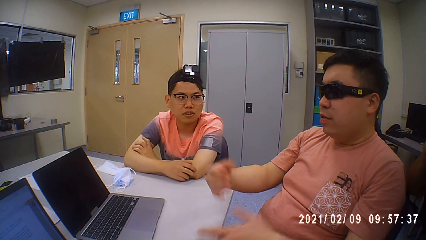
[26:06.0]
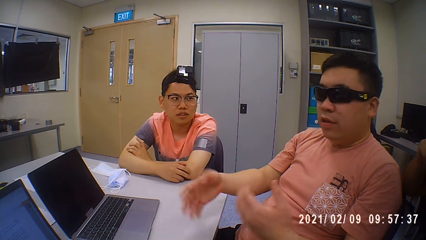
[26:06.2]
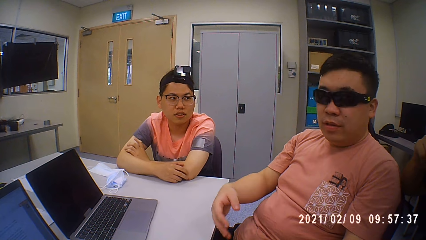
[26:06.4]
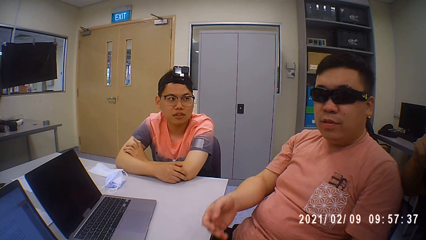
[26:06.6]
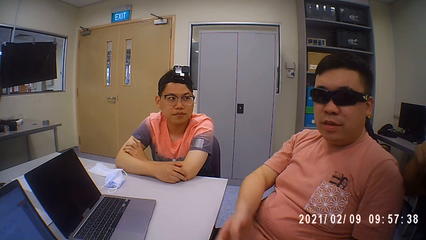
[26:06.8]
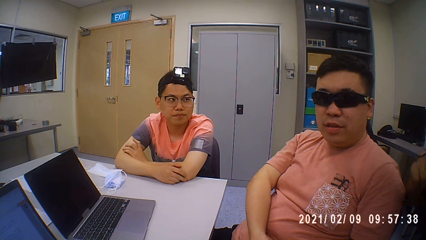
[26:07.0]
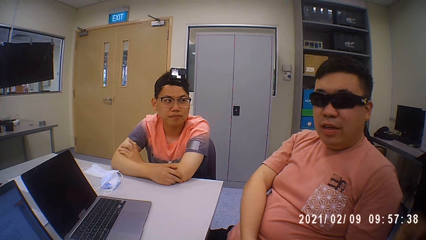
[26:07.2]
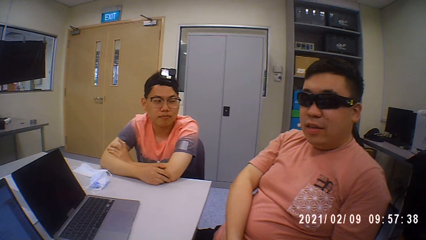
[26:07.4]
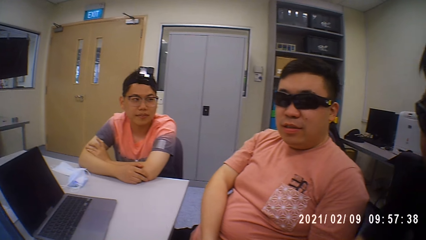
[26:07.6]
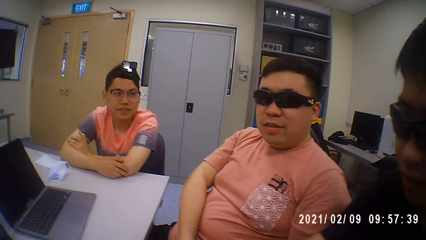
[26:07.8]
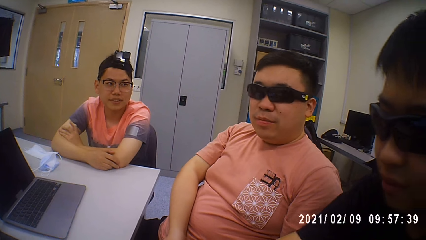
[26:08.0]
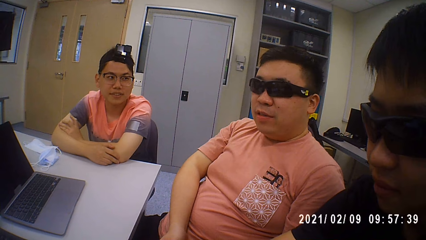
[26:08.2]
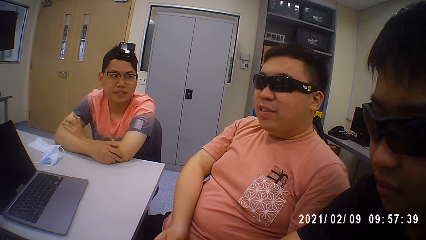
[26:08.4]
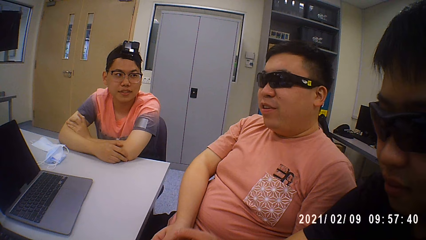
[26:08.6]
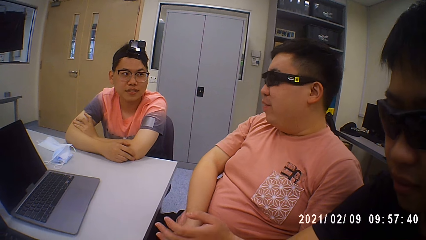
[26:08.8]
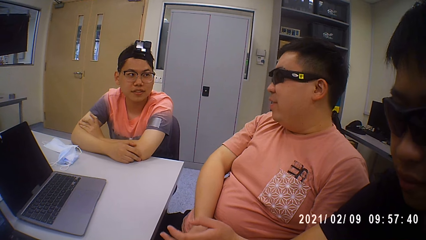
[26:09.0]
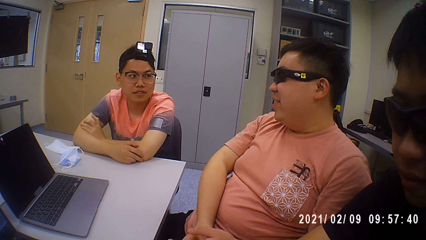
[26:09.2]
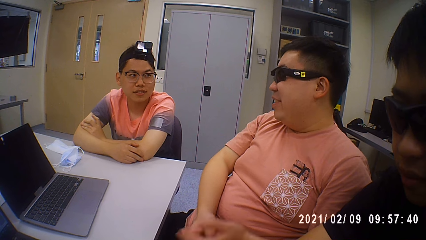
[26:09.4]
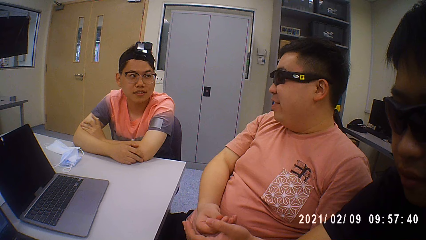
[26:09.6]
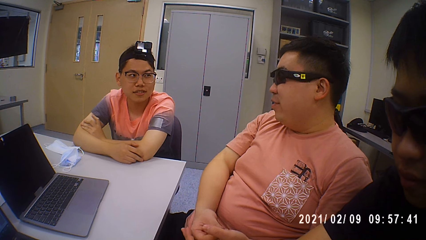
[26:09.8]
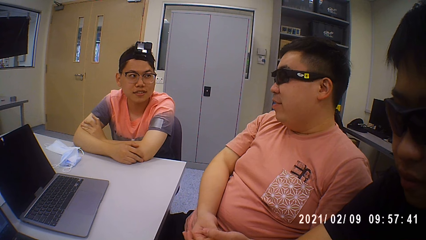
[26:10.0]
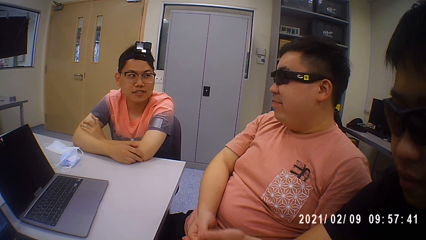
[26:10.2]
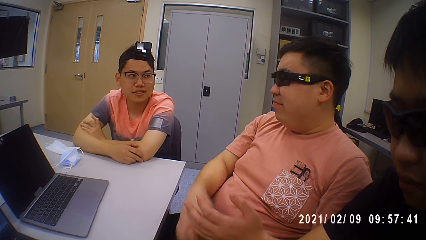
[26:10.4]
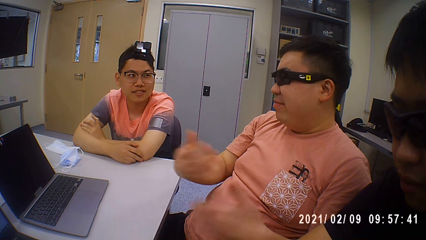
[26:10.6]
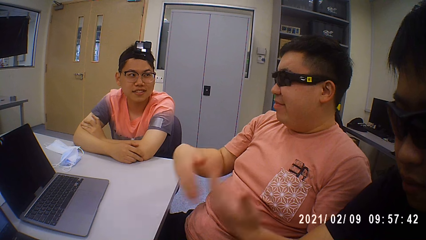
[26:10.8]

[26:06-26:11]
A man talks with the group.
